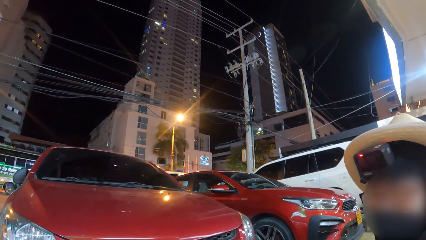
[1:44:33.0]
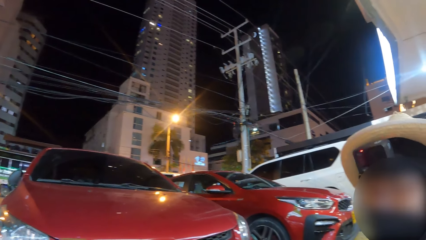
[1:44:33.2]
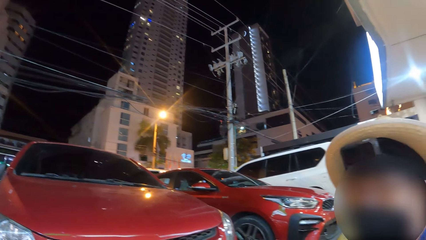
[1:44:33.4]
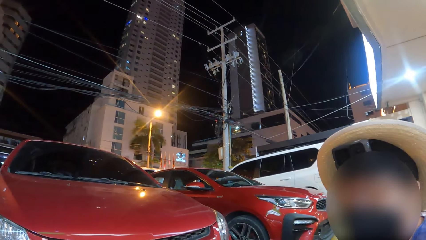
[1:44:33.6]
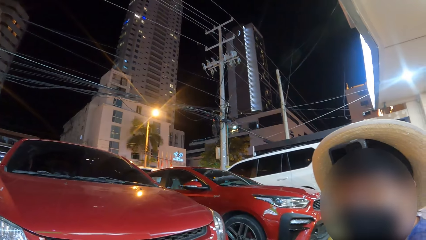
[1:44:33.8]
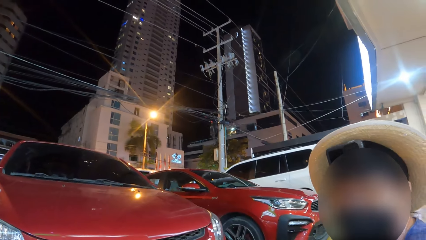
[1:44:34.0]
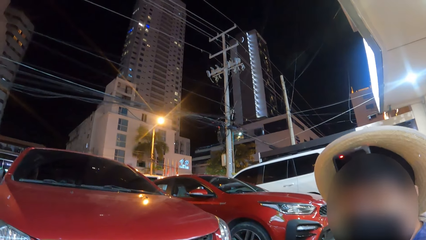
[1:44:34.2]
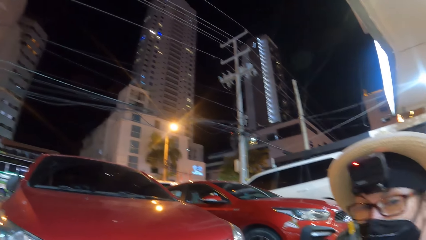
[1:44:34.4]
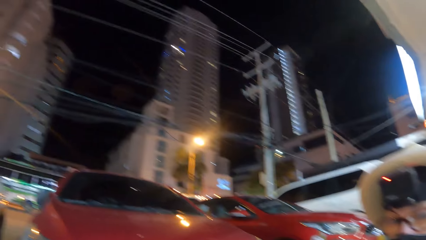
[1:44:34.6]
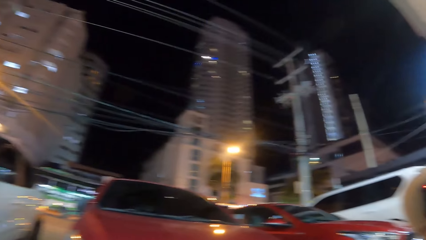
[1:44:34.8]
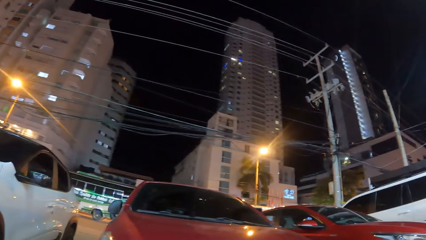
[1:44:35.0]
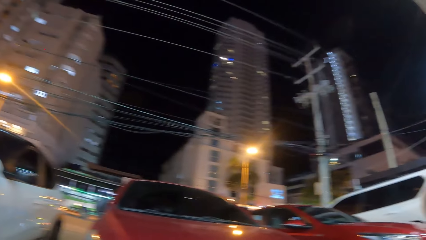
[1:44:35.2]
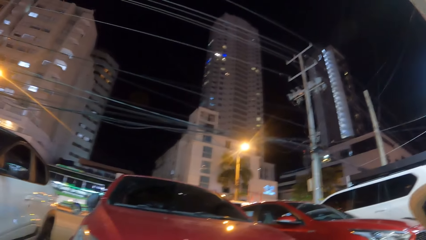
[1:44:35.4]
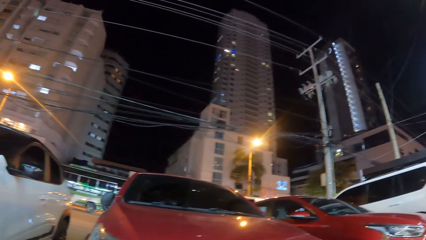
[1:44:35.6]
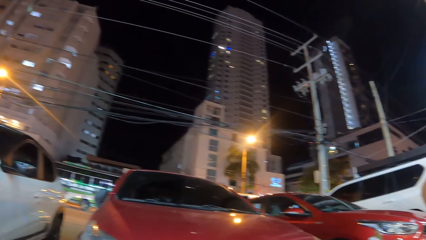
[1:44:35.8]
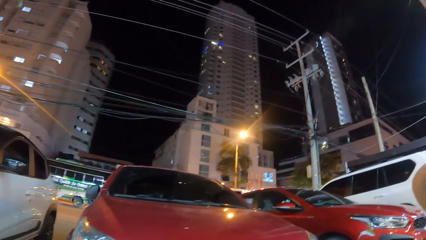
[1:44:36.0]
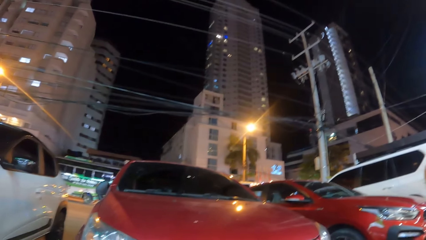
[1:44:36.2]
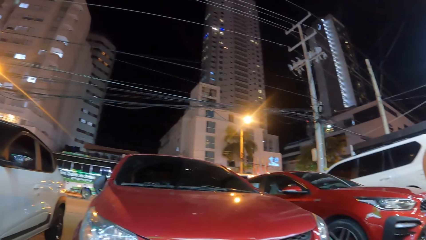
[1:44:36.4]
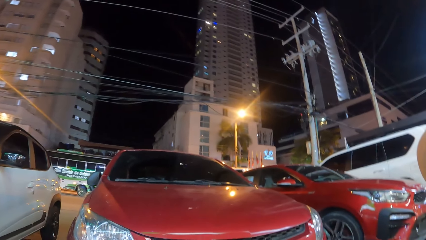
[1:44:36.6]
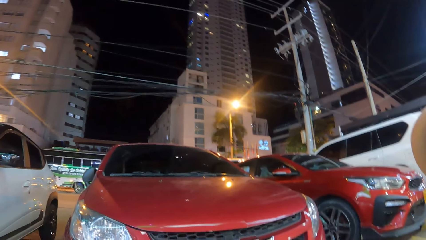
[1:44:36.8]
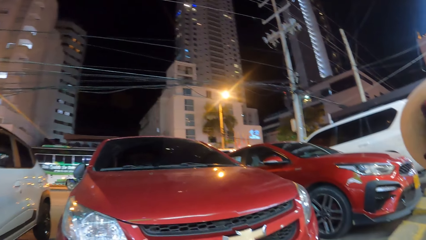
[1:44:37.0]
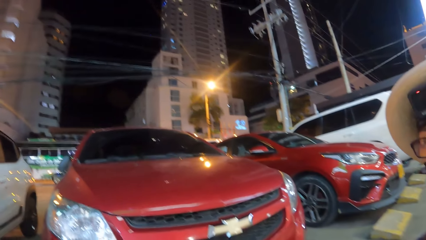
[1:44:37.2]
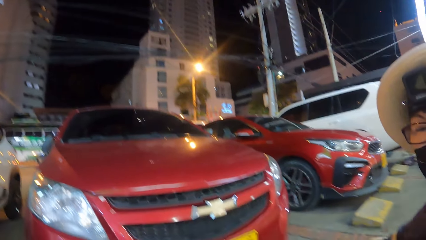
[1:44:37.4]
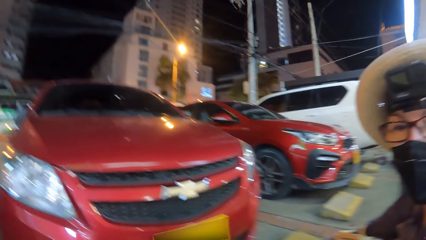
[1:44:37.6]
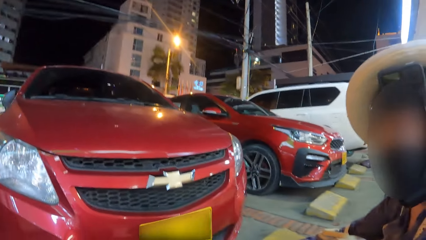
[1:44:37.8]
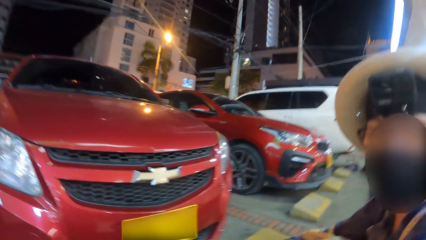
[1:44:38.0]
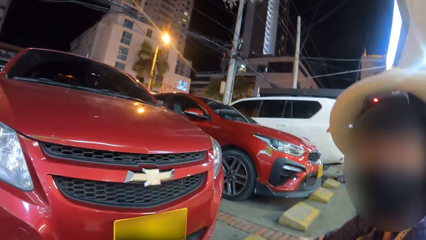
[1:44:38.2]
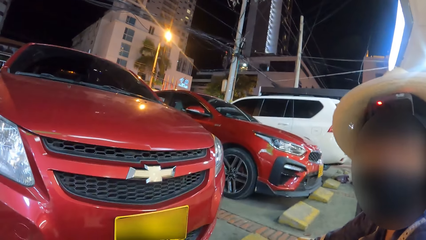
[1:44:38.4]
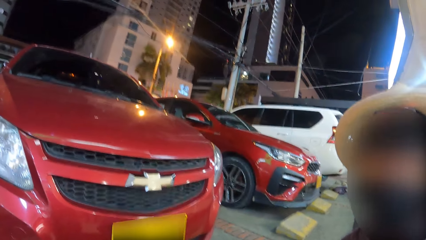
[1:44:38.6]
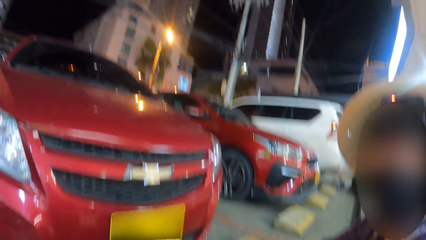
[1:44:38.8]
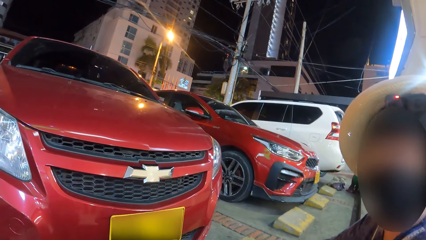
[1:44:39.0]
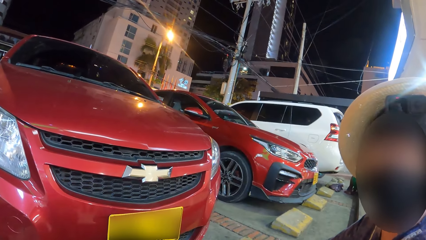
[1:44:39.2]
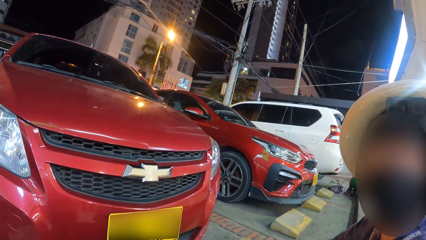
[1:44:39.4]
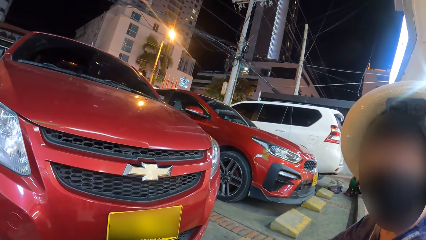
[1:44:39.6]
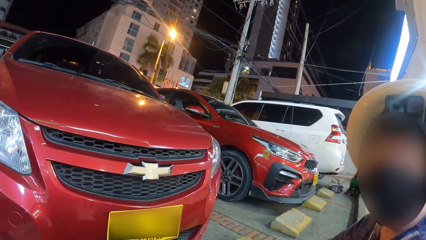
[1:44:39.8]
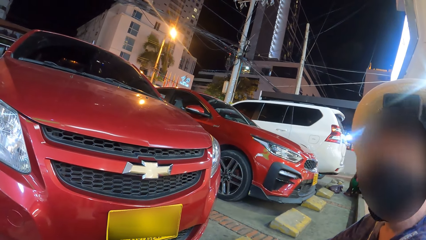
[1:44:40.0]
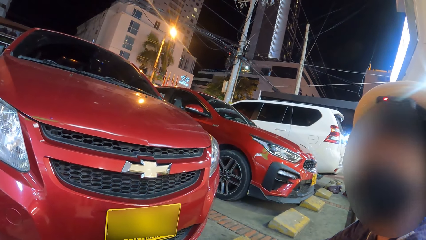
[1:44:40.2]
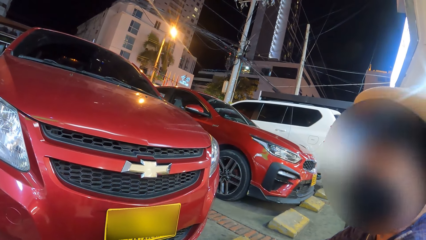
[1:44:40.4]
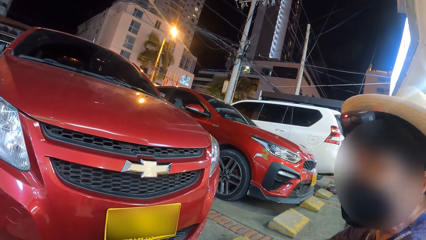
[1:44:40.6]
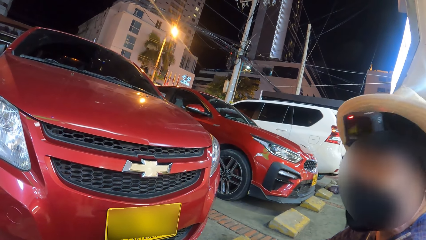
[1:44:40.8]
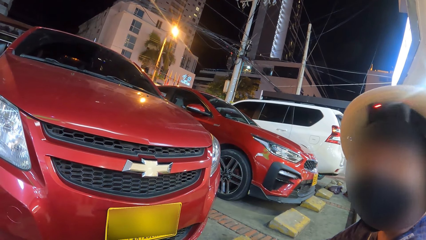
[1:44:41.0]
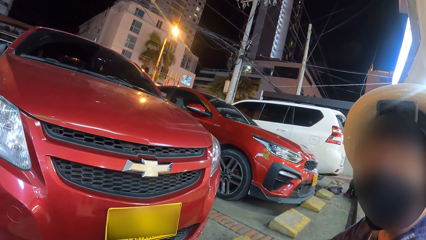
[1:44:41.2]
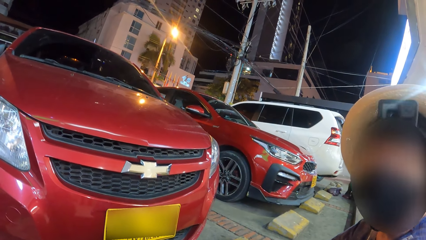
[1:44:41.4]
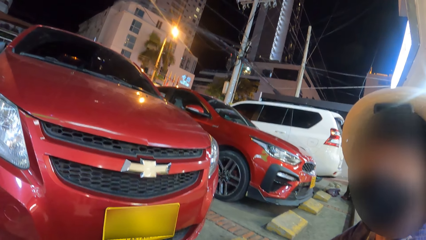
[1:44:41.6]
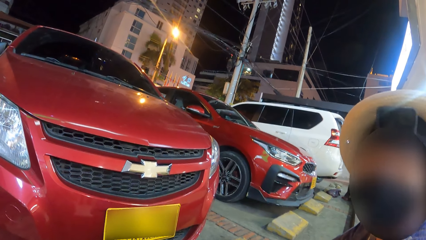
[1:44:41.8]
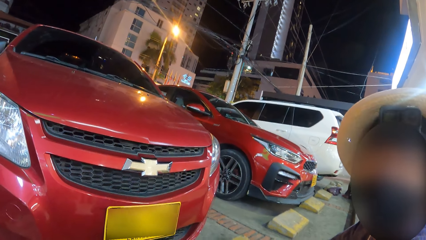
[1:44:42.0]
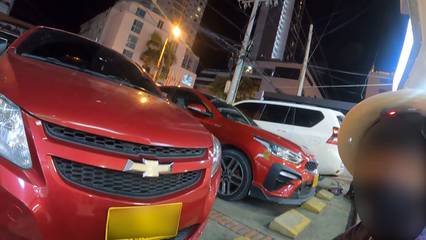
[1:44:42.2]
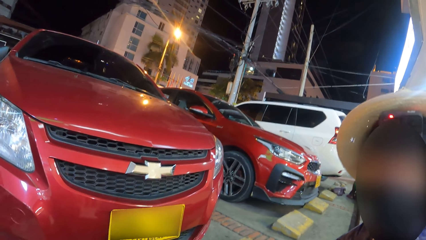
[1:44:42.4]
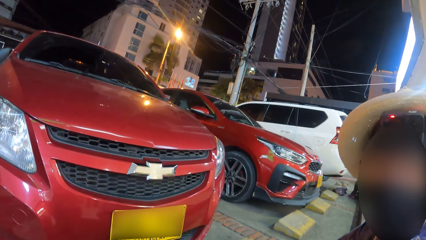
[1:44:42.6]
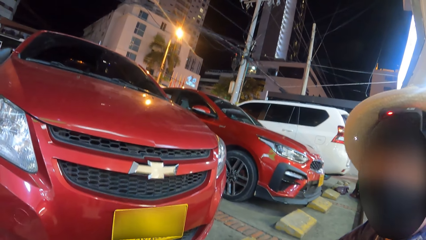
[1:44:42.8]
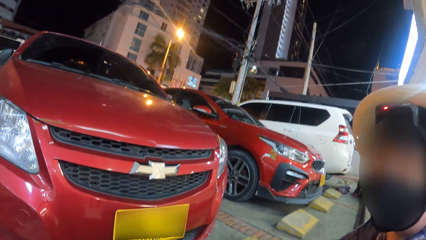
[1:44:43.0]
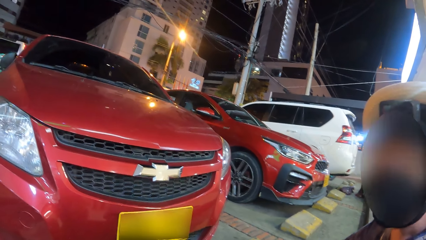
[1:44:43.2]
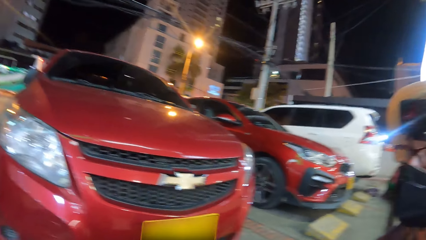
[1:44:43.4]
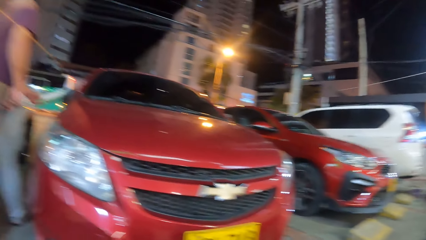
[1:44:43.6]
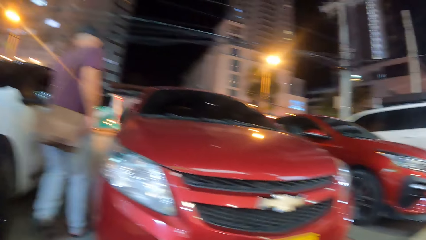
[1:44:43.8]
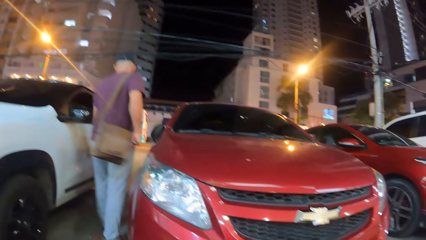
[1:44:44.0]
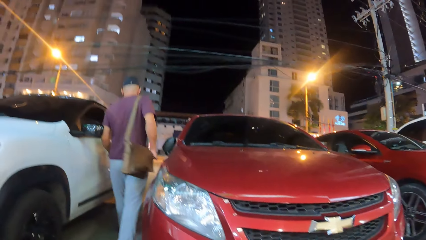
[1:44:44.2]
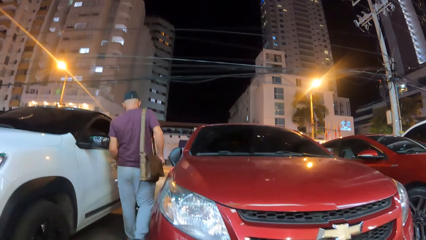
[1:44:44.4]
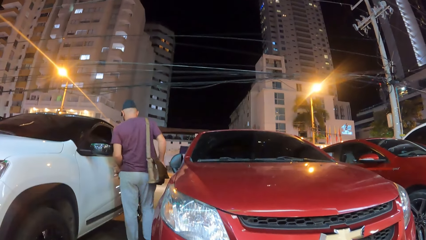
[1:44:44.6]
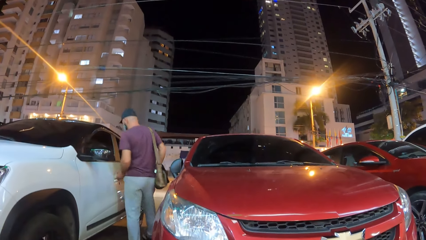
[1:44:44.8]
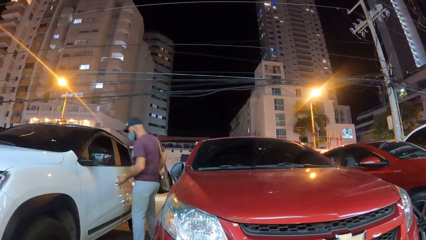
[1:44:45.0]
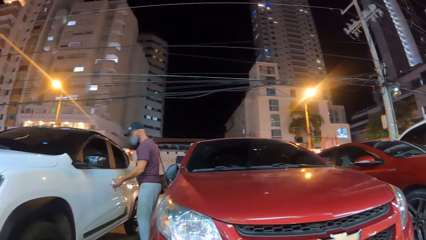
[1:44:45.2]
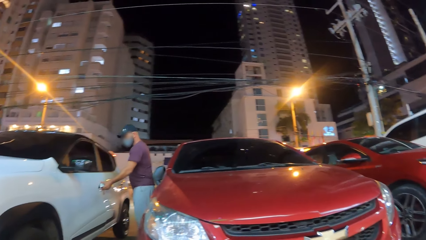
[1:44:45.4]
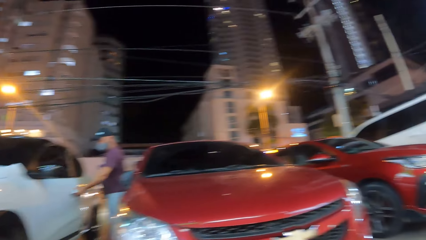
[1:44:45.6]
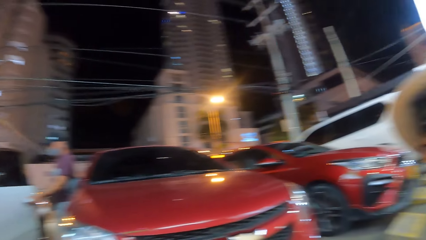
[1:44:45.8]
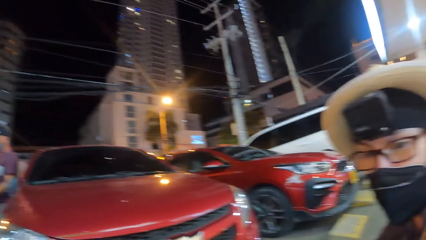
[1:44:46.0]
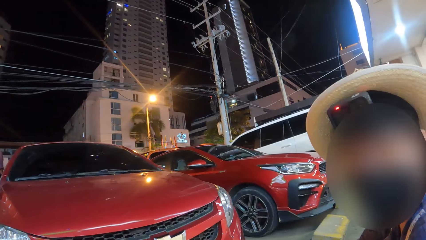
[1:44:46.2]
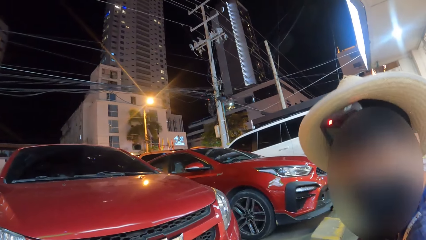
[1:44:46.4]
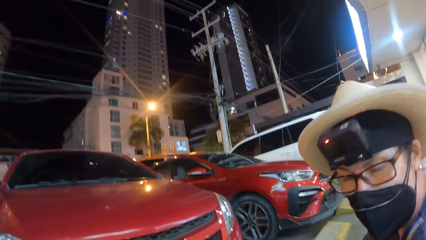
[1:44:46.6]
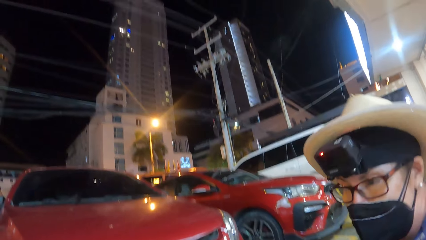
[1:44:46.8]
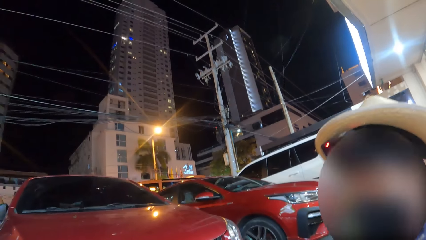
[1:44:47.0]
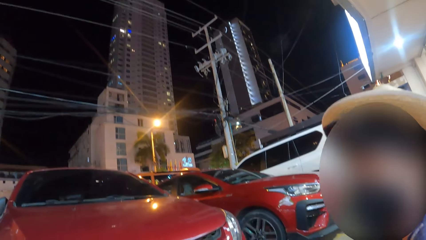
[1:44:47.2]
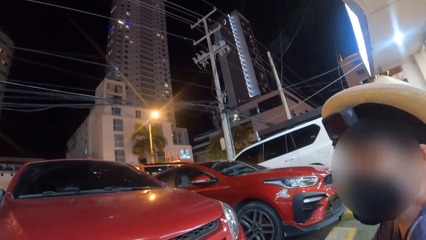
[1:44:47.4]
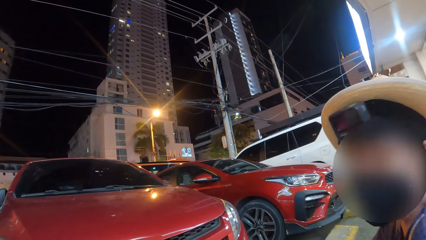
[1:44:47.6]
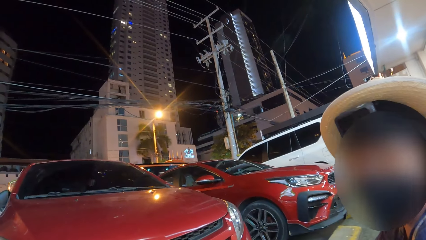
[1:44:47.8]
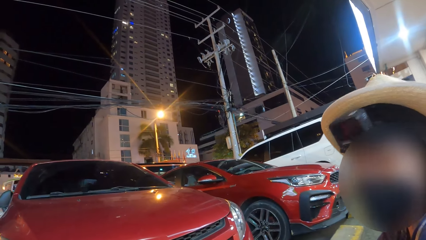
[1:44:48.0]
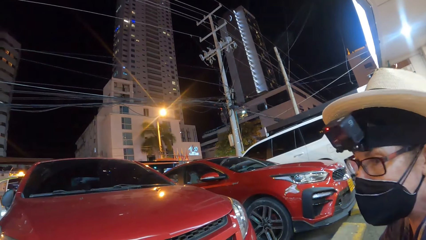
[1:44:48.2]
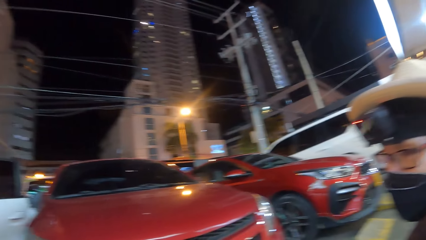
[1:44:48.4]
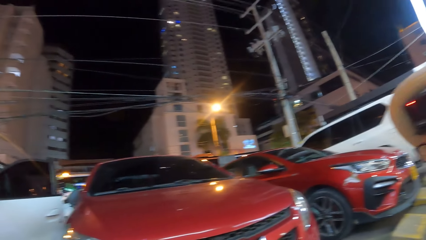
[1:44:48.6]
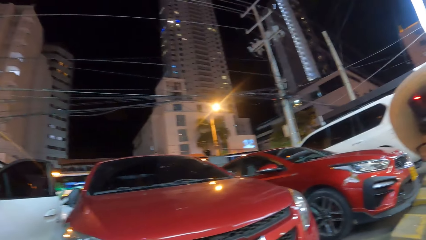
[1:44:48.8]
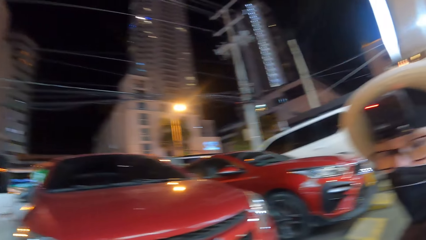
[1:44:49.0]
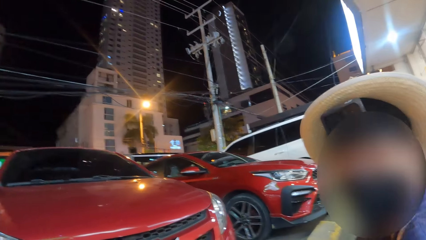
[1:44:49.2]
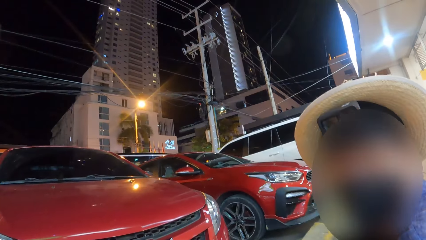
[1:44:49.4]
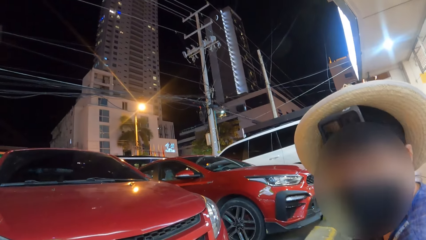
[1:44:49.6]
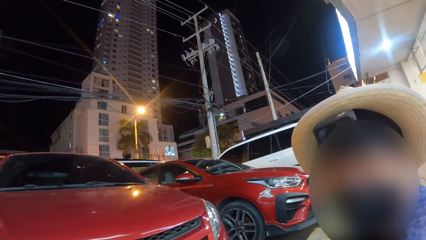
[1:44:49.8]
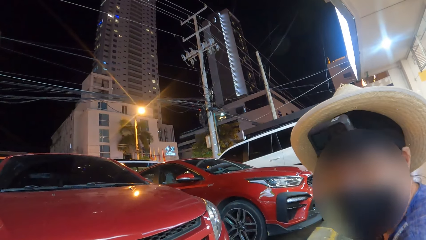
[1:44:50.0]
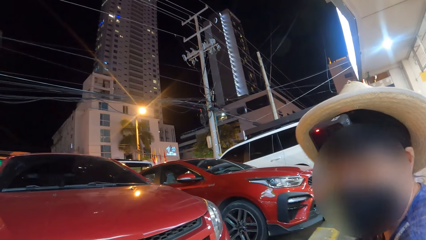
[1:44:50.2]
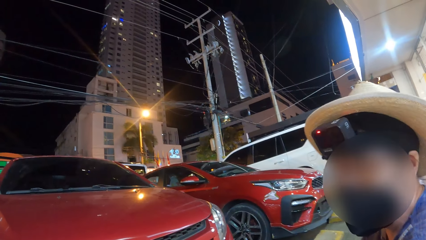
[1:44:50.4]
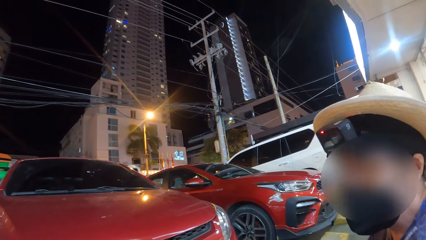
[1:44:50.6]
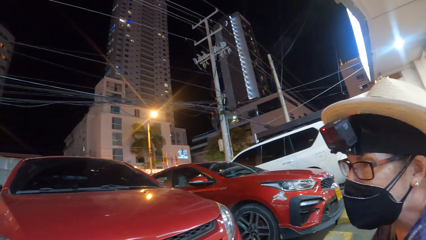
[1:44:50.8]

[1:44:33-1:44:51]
The camera wearer looks around a city. They look at a person. The person looks around the city. The person nods his head. Another person walks to a car. The other person opens the car door. The camera wearer looks at the first person. The first person looks at the camera wearer.
